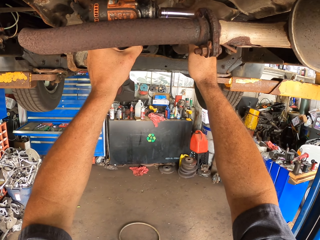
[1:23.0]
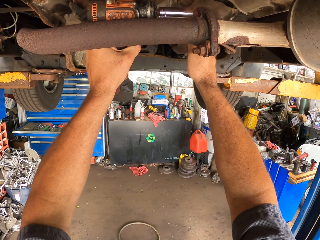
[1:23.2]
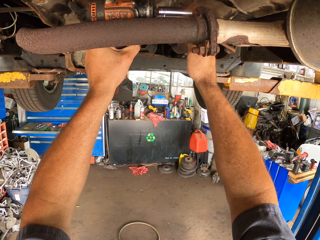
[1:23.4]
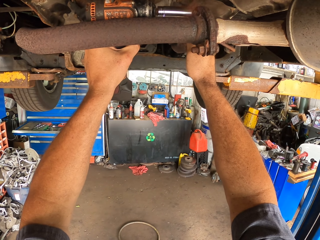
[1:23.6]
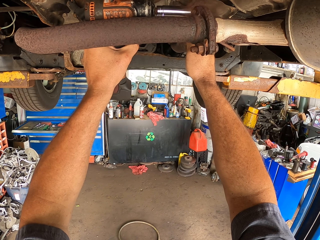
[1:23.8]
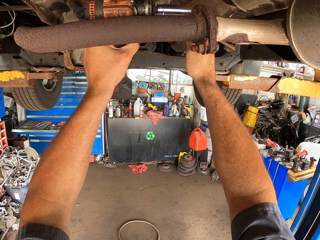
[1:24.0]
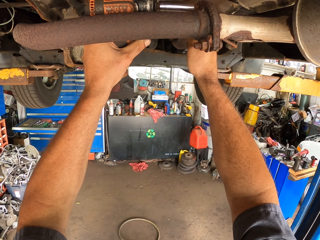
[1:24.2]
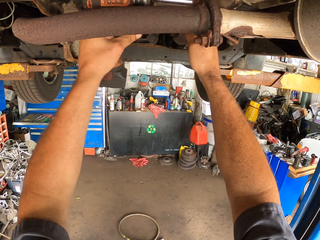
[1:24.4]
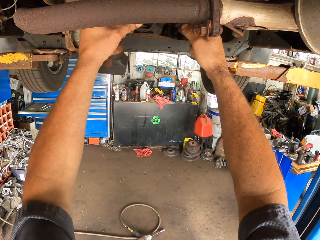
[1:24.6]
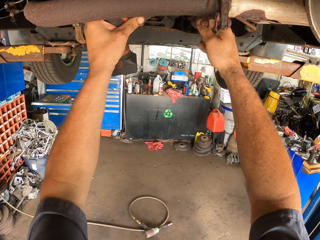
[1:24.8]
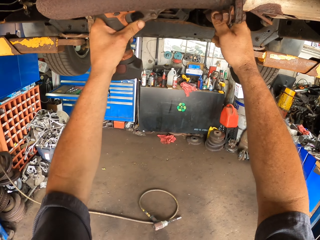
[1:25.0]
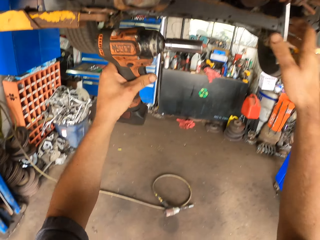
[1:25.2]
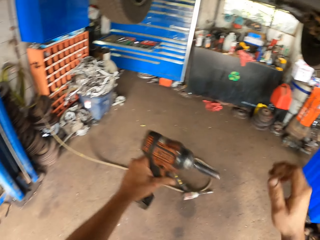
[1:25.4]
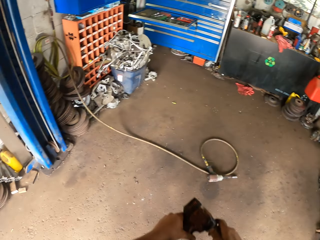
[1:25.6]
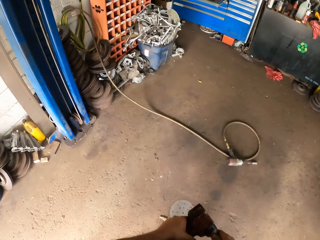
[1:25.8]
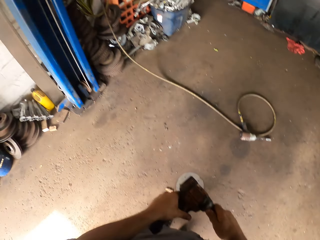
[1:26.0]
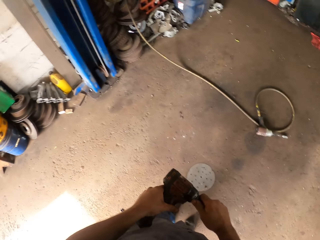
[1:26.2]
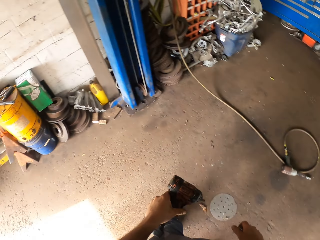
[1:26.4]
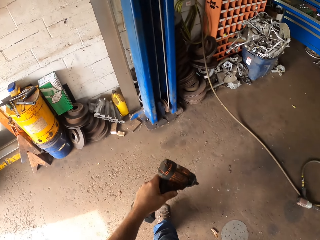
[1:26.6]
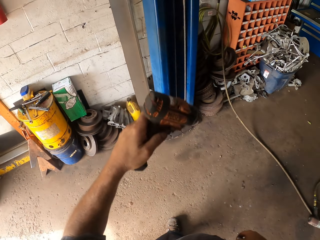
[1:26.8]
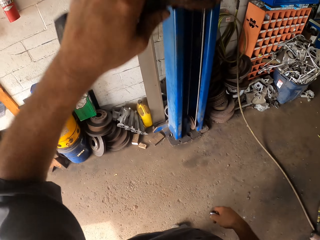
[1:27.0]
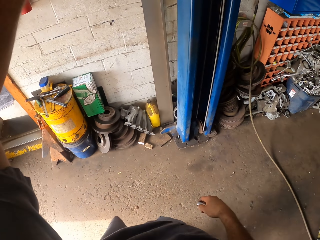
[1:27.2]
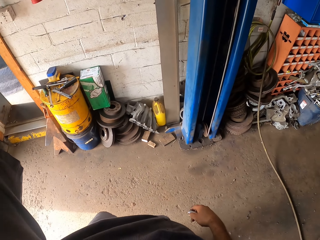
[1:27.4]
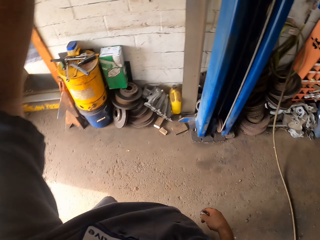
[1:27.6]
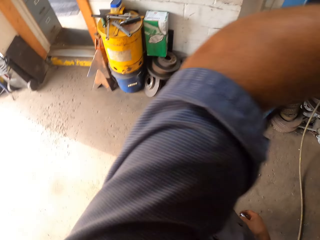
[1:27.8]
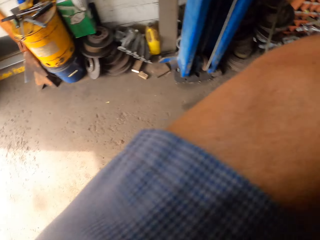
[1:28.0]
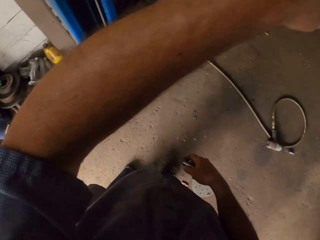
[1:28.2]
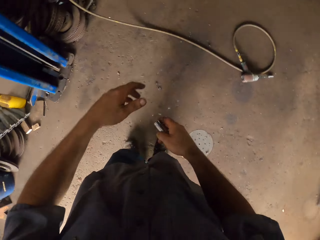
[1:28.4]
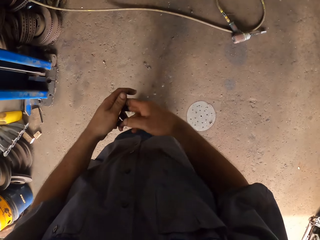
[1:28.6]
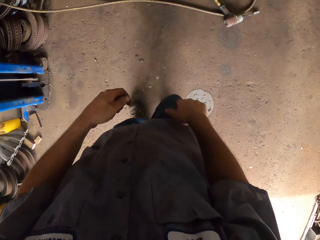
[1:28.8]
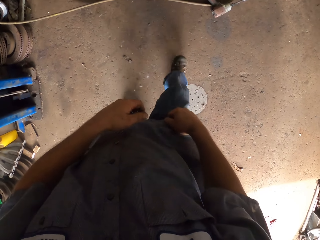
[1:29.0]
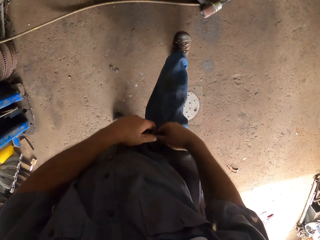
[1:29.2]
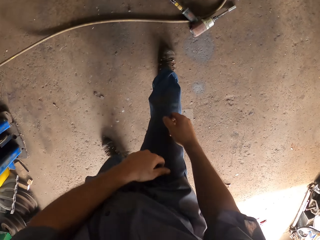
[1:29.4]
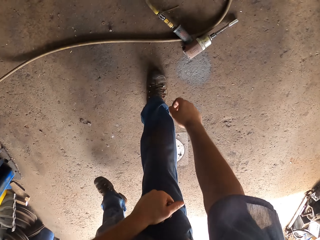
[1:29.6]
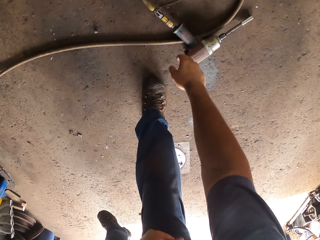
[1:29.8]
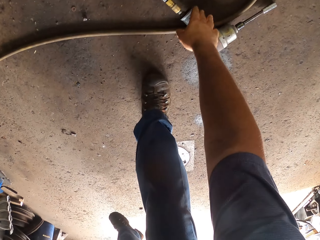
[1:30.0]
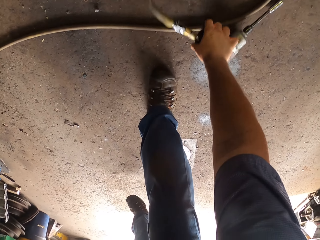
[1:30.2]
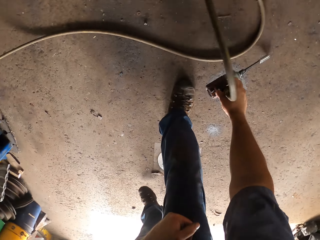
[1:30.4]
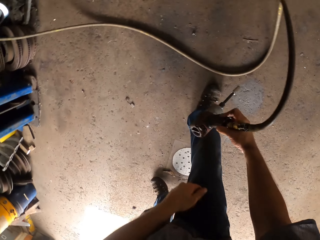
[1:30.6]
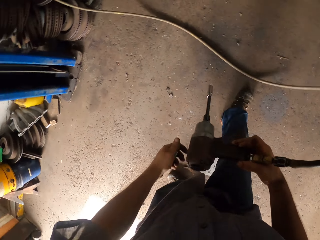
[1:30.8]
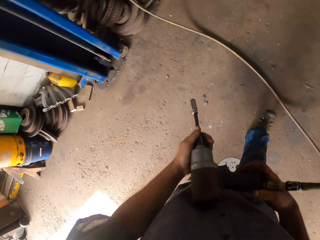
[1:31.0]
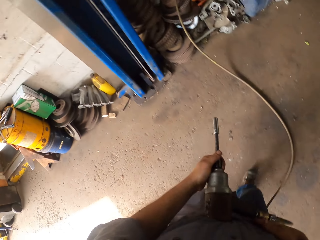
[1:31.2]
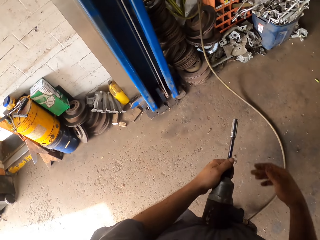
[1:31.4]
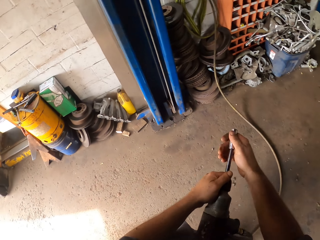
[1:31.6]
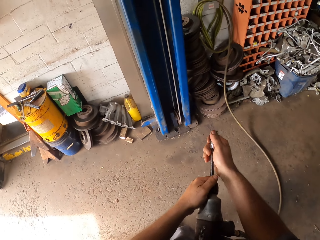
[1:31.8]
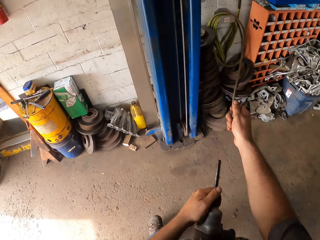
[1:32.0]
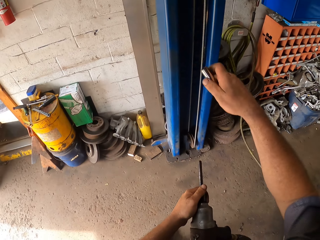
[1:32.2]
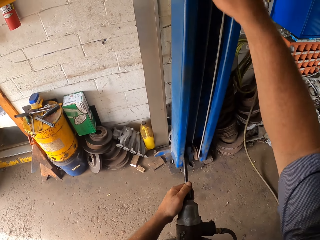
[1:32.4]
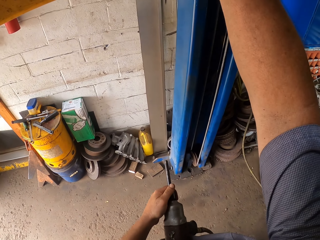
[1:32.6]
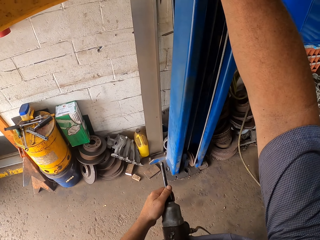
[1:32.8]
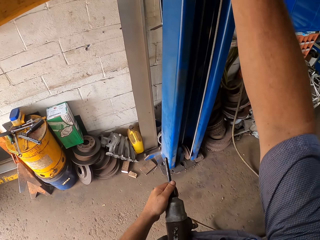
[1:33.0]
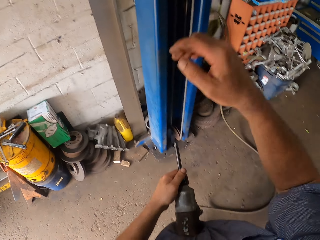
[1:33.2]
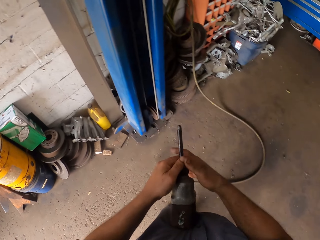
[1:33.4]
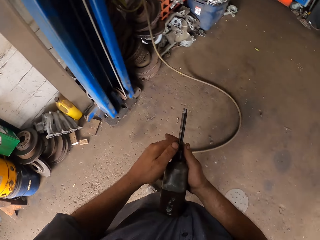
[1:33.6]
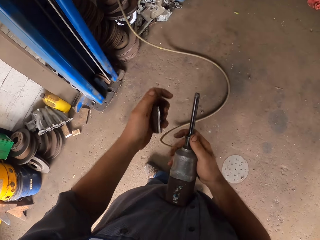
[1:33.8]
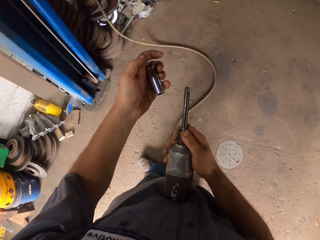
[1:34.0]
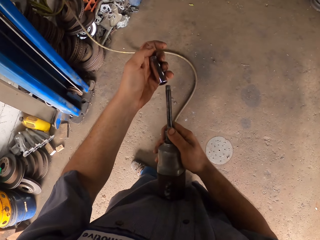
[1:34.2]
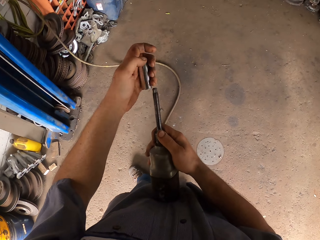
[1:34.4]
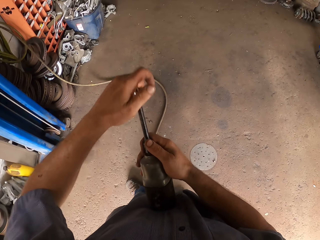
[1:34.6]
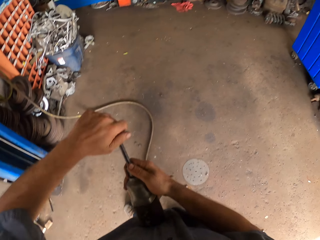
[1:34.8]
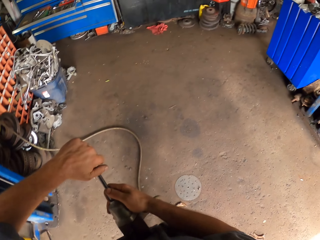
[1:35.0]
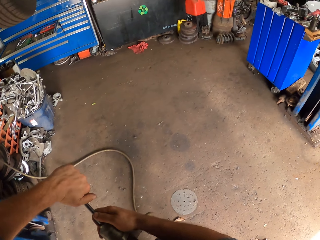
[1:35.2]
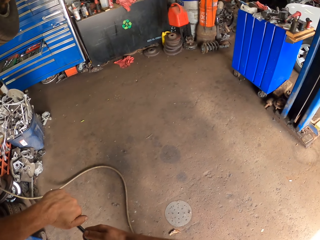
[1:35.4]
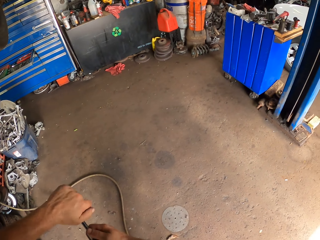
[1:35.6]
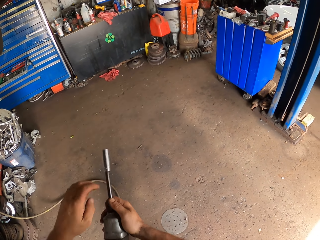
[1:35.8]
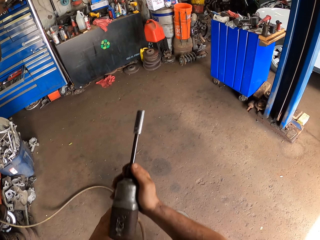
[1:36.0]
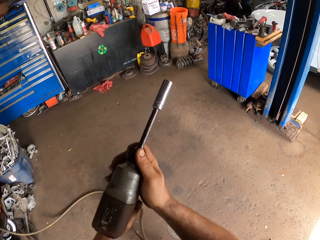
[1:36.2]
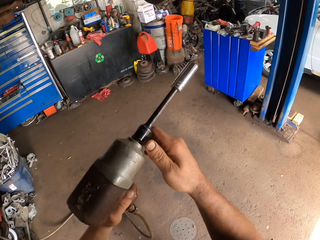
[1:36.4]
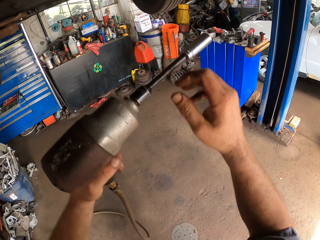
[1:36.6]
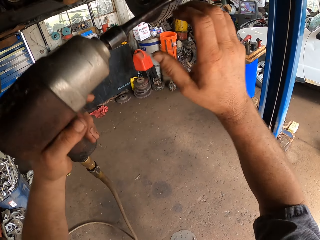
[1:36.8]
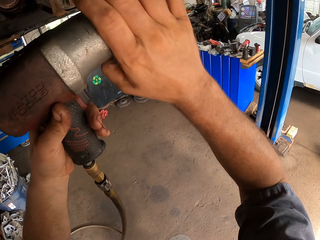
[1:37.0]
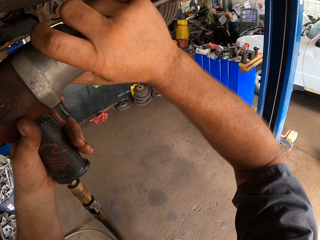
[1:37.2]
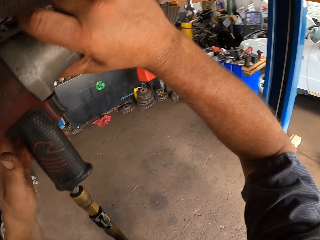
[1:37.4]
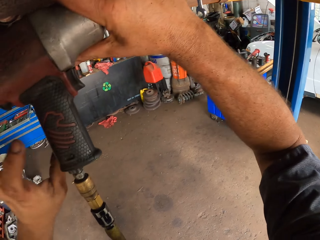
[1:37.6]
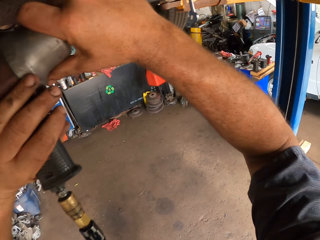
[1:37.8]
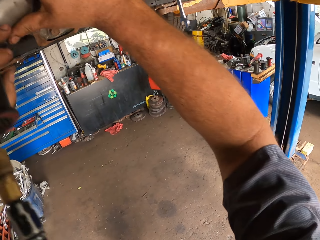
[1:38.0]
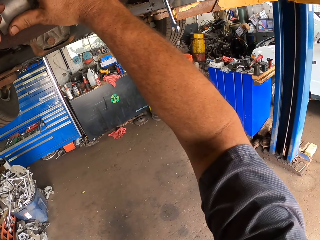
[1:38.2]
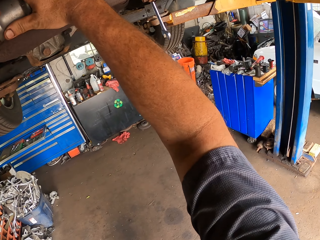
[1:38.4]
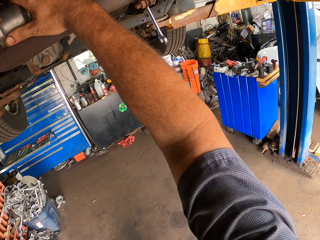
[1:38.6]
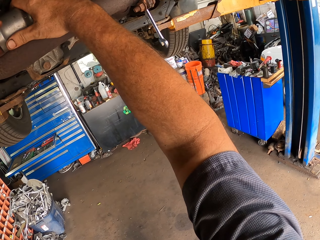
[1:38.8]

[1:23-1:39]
The camera wearer removes the impact wrench or drill machine. They remove the bolt from the impact wrench, lift the impact wrench up, and put the drill machine in the car. They pick up the pipe gas. They grab a drilling machine. They remove the bolt from the impact wrench, put the bolt up, and fix the bolt into the impact wrench. They put the lock nut on the drill machine. They drill on the car. They tighten the bolts with the impact wrench and the ended spanner.

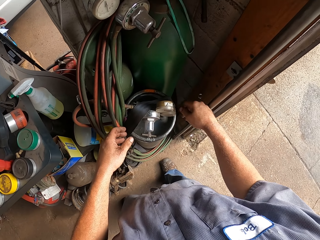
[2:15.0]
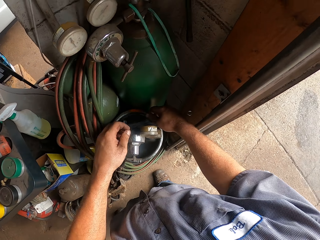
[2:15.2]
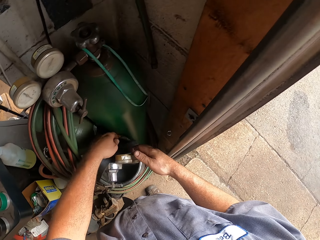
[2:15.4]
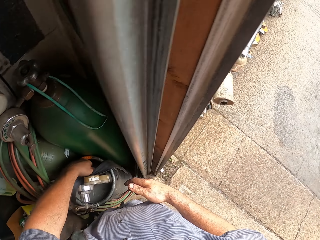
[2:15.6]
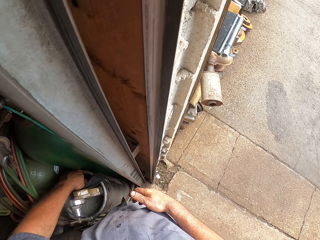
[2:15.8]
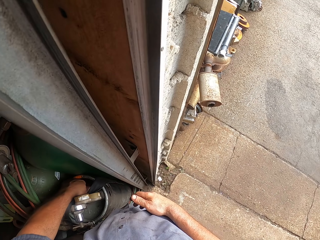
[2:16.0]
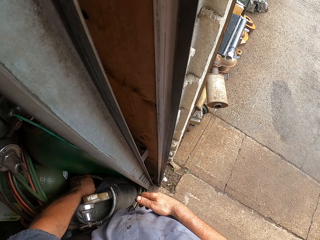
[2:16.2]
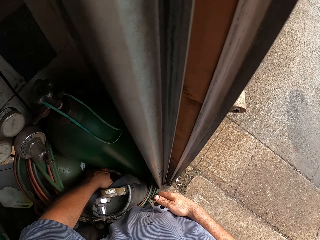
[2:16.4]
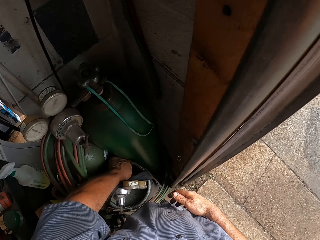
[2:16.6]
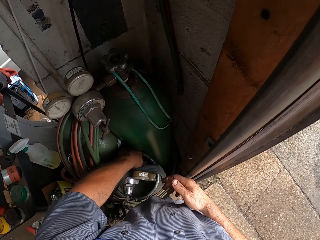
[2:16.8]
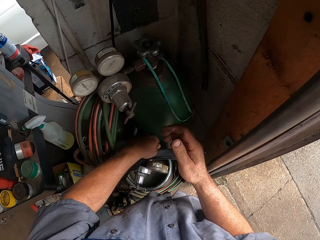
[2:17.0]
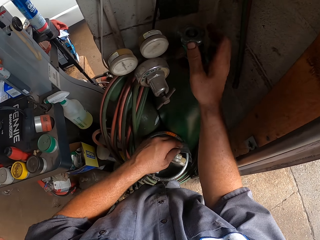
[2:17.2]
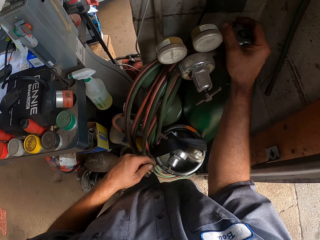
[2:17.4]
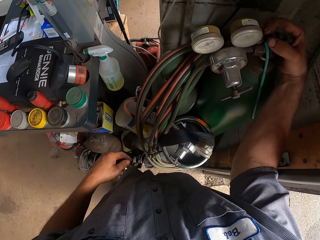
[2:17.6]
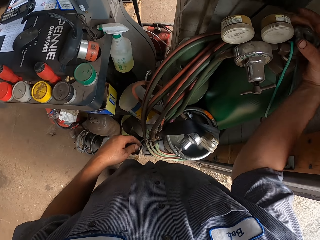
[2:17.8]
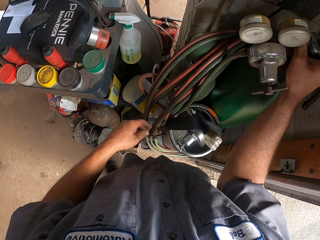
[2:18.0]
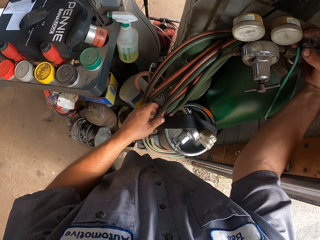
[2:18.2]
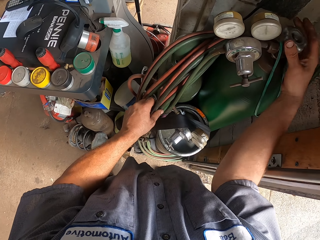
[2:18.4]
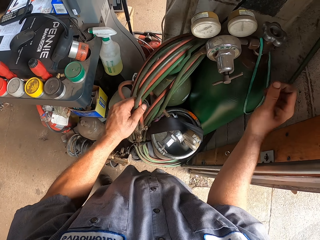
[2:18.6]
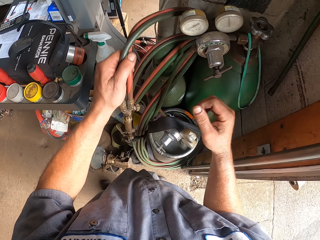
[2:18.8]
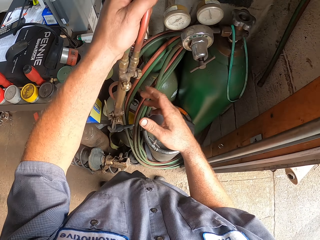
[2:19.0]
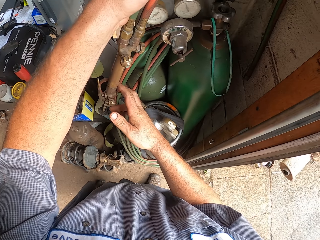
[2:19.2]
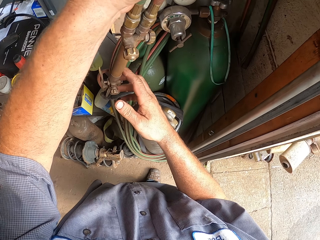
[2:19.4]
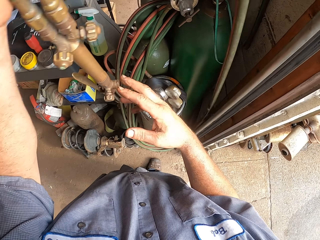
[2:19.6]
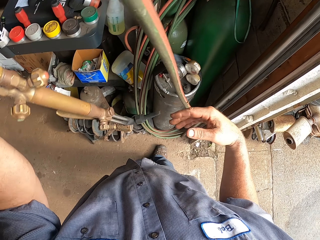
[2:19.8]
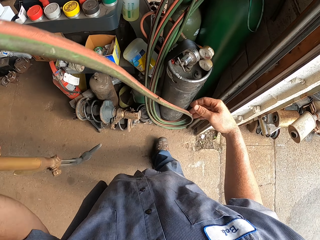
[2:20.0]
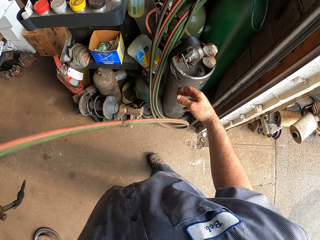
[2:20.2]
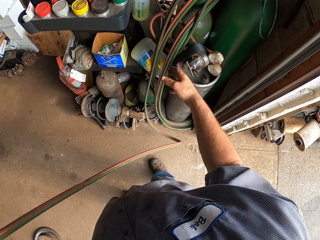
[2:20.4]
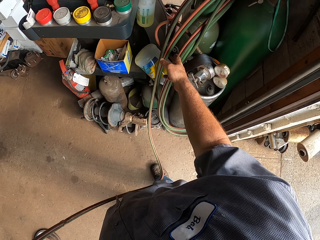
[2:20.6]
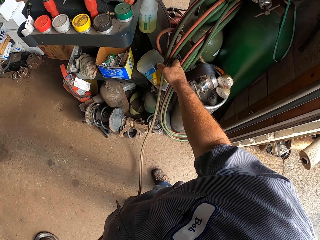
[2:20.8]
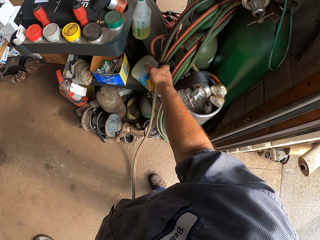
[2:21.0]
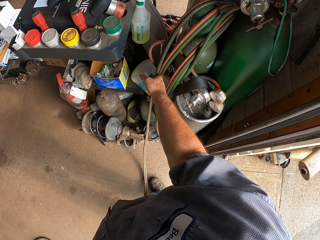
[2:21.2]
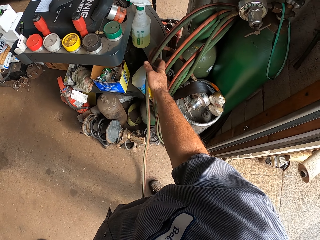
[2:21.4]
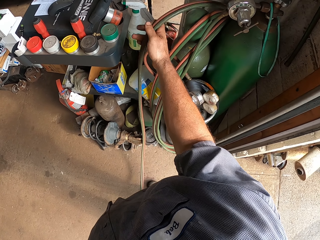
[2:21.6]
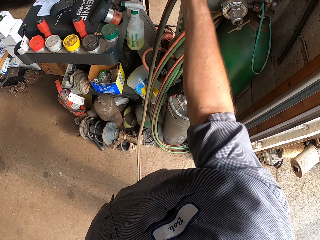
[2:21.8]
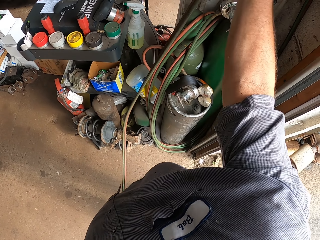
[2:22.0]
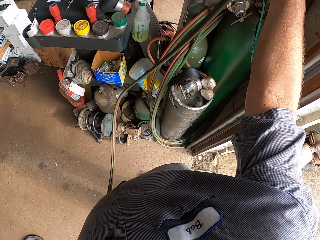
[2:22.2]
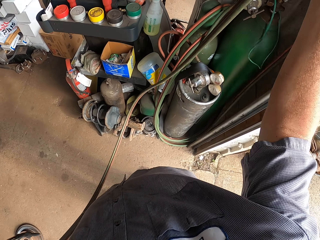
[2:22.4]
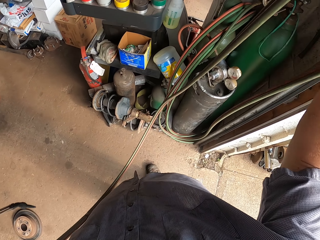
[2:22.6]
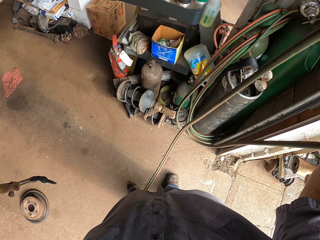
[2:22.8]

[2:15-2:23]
The camera wearer closes the gas. They open the gas. They grab the gas pipe.
